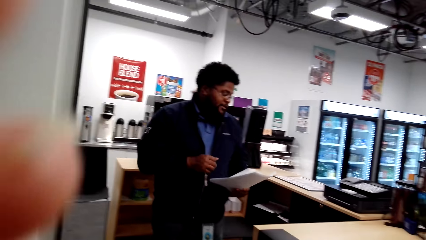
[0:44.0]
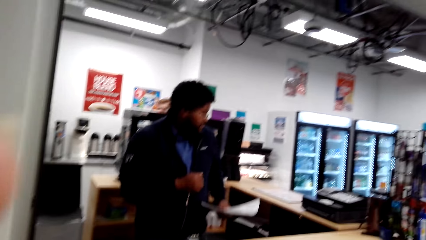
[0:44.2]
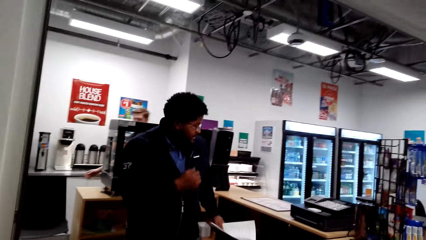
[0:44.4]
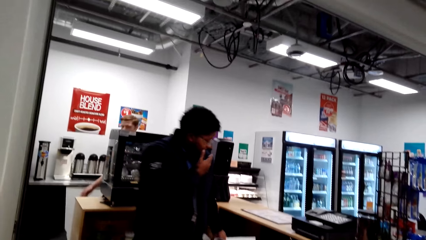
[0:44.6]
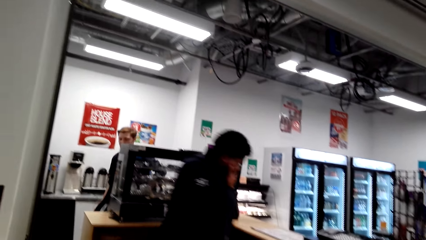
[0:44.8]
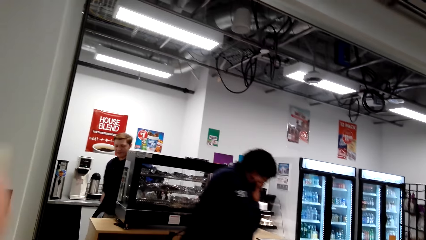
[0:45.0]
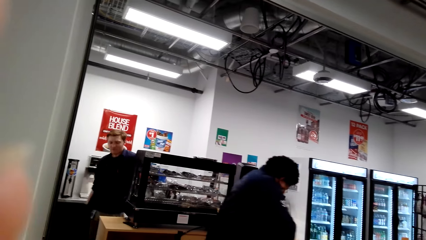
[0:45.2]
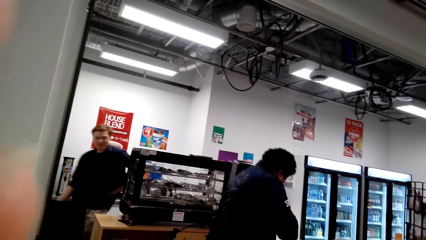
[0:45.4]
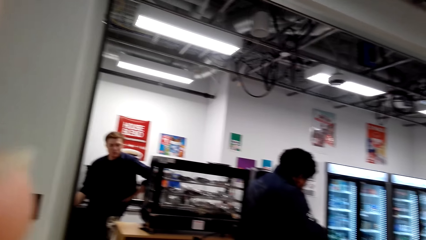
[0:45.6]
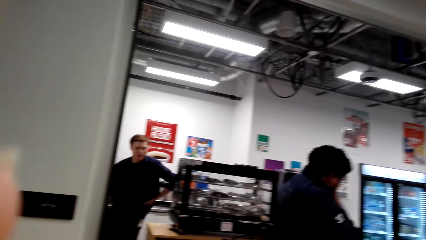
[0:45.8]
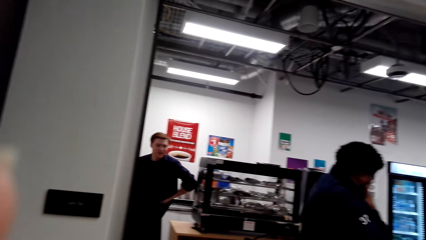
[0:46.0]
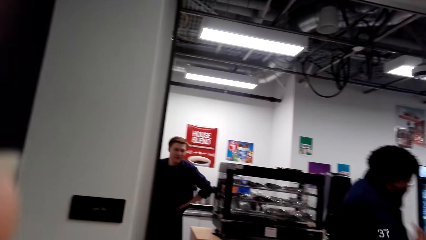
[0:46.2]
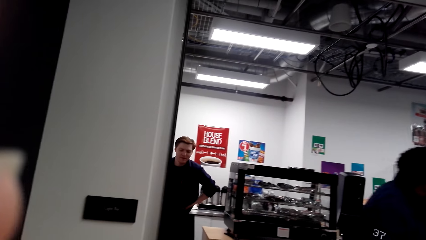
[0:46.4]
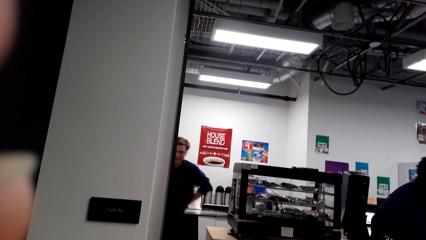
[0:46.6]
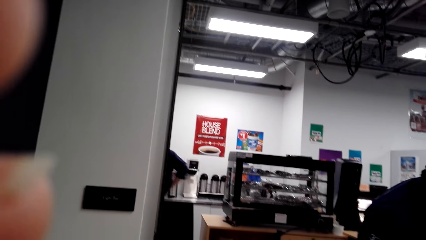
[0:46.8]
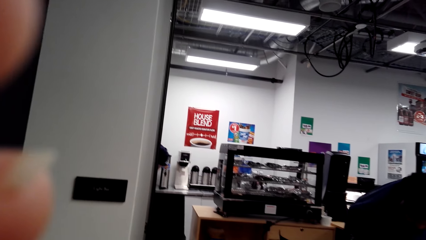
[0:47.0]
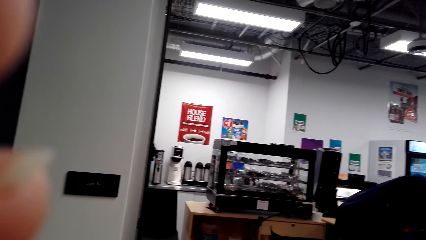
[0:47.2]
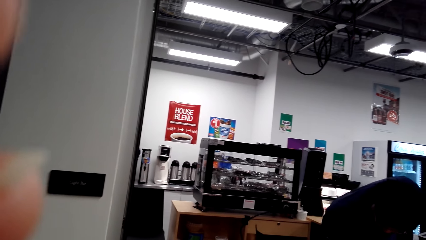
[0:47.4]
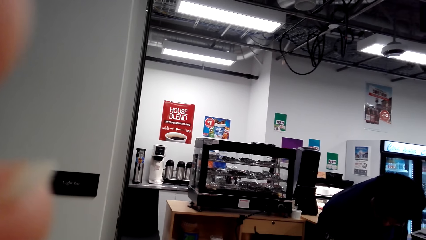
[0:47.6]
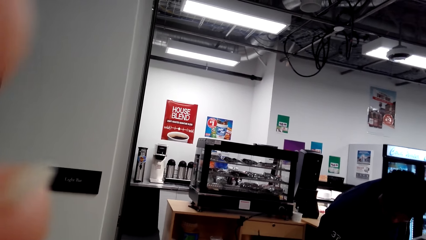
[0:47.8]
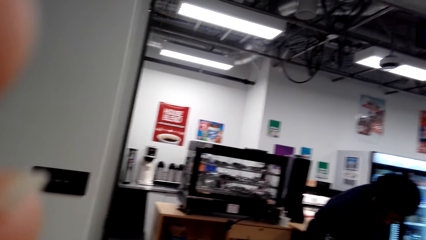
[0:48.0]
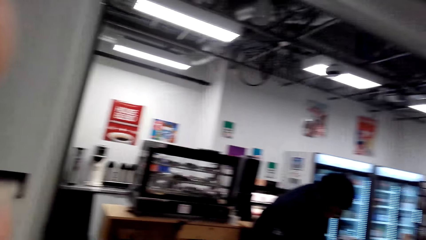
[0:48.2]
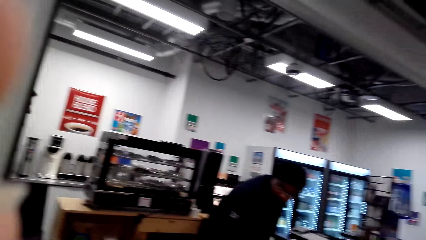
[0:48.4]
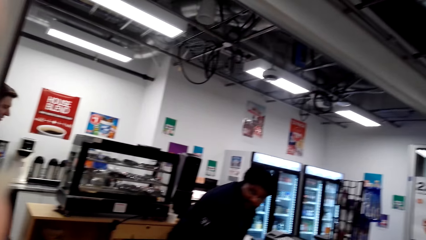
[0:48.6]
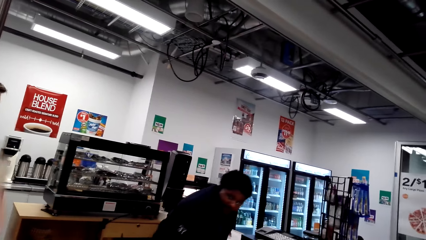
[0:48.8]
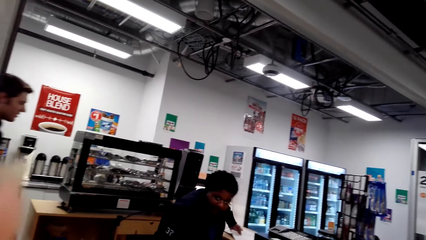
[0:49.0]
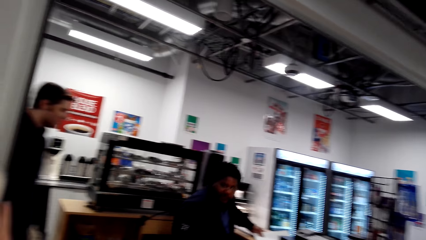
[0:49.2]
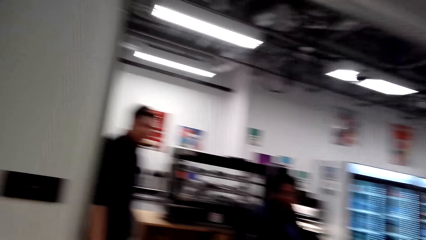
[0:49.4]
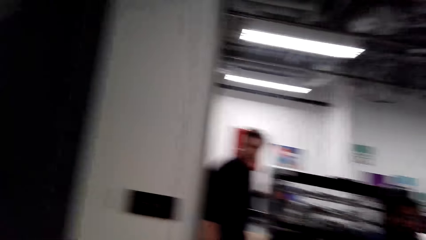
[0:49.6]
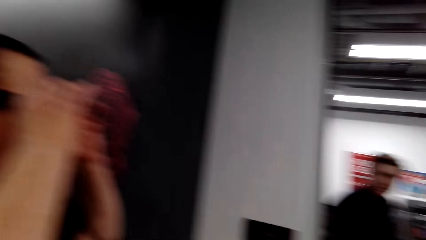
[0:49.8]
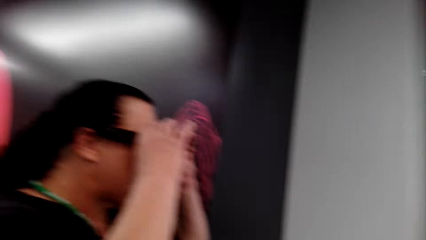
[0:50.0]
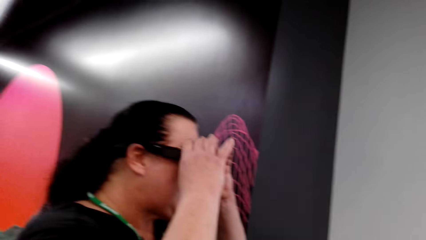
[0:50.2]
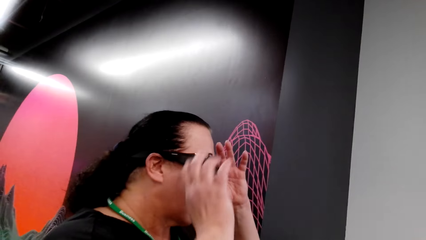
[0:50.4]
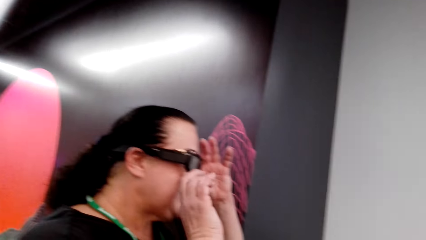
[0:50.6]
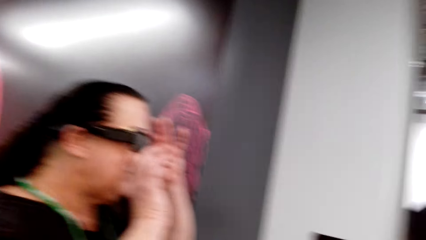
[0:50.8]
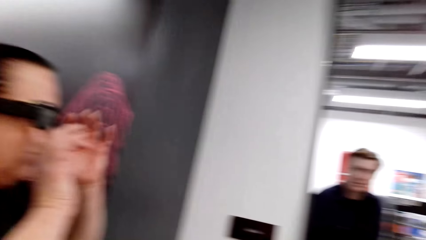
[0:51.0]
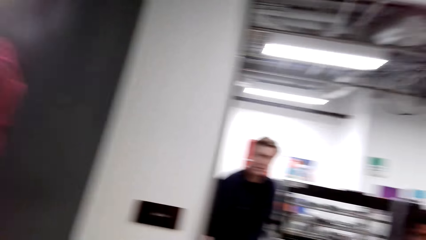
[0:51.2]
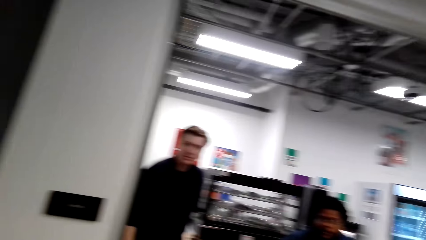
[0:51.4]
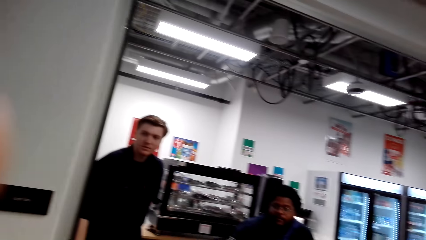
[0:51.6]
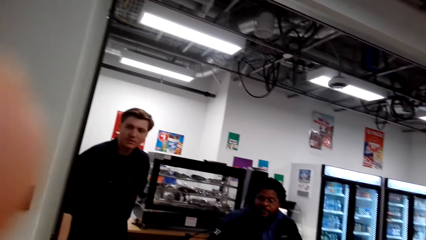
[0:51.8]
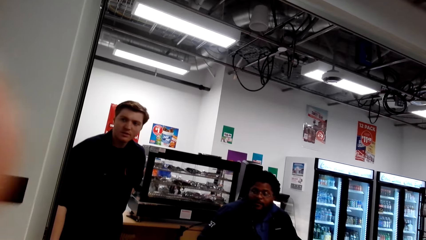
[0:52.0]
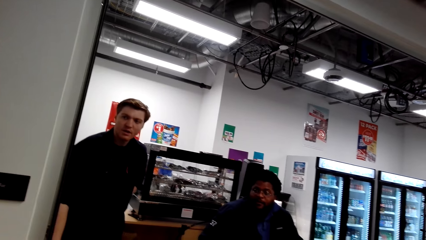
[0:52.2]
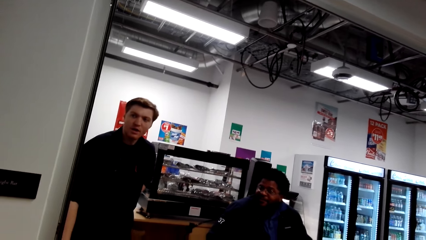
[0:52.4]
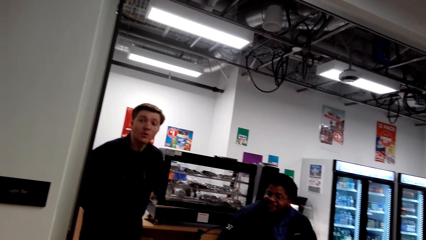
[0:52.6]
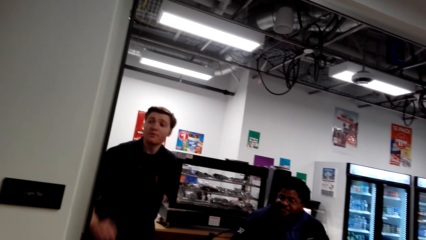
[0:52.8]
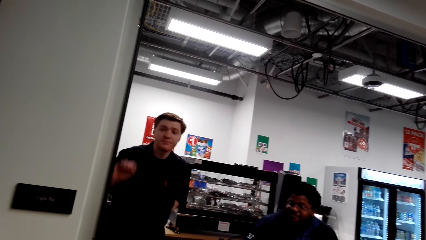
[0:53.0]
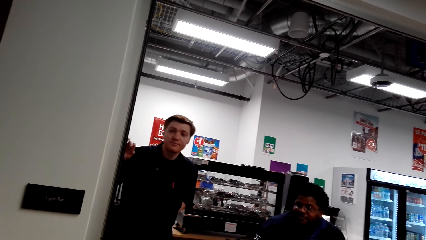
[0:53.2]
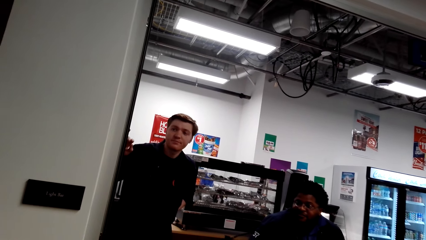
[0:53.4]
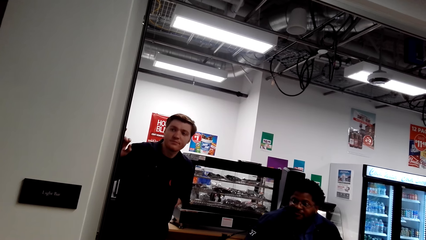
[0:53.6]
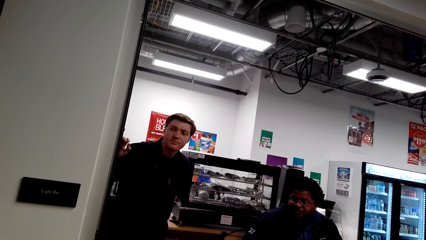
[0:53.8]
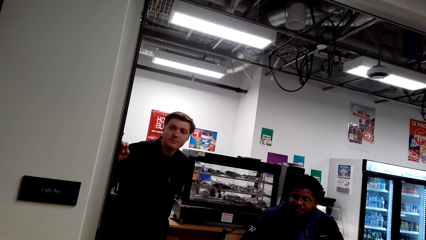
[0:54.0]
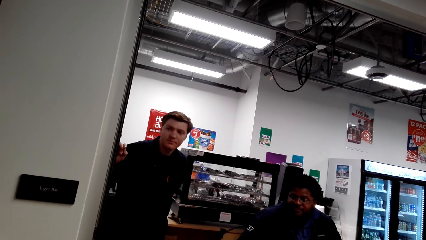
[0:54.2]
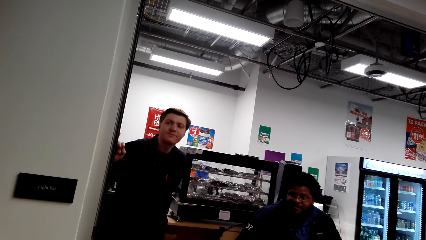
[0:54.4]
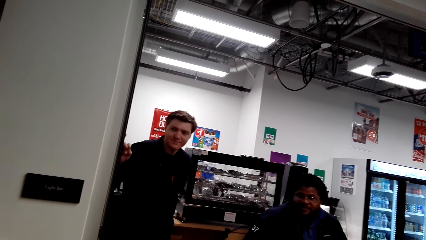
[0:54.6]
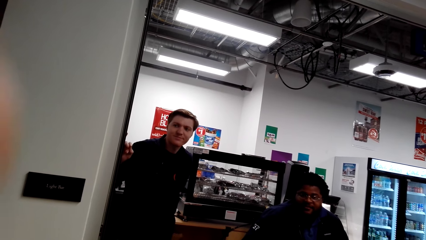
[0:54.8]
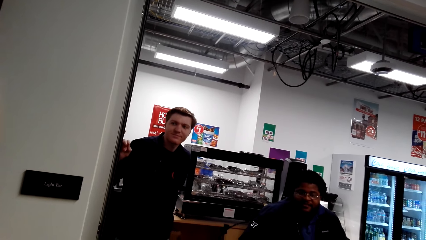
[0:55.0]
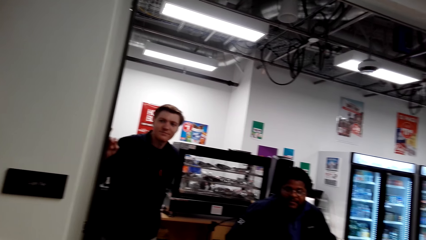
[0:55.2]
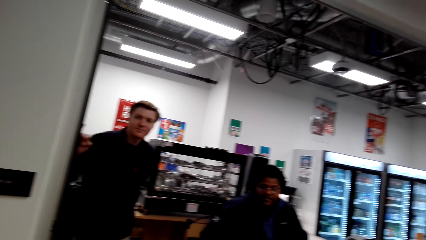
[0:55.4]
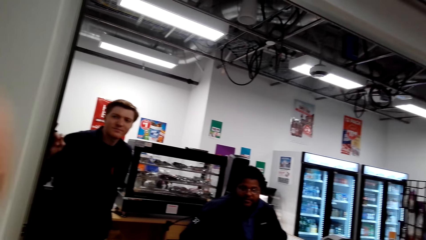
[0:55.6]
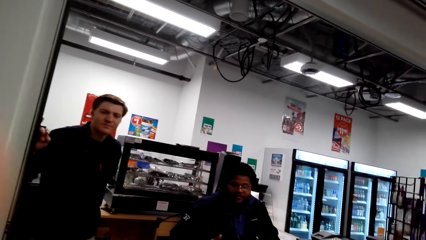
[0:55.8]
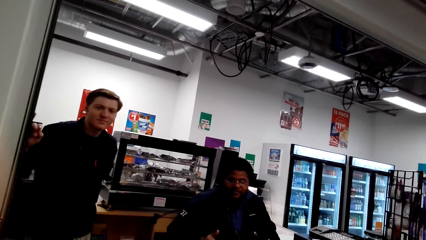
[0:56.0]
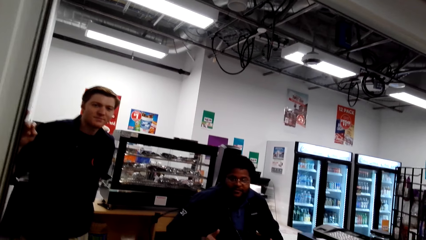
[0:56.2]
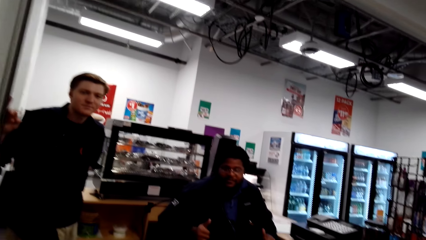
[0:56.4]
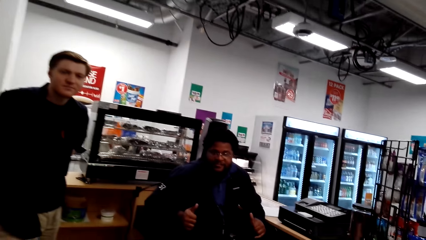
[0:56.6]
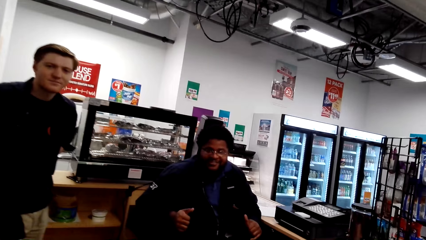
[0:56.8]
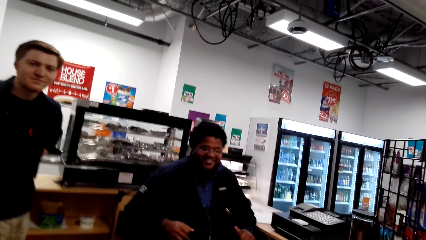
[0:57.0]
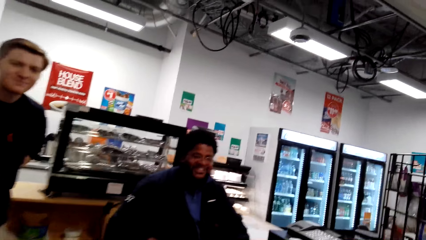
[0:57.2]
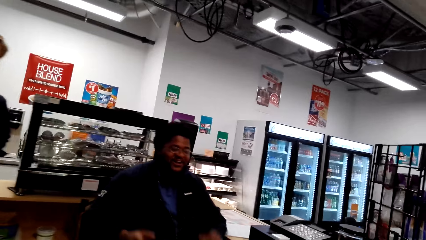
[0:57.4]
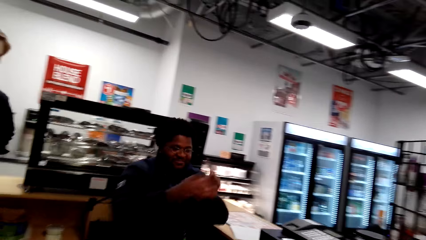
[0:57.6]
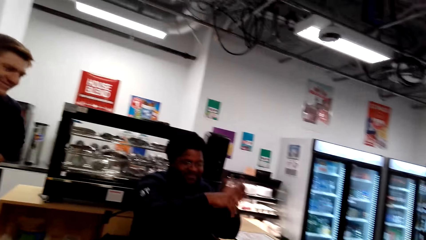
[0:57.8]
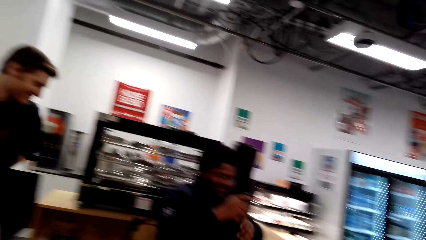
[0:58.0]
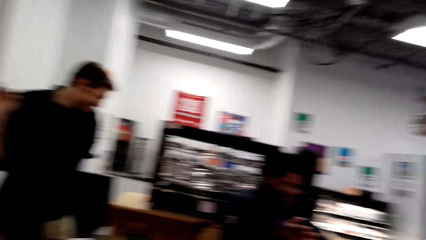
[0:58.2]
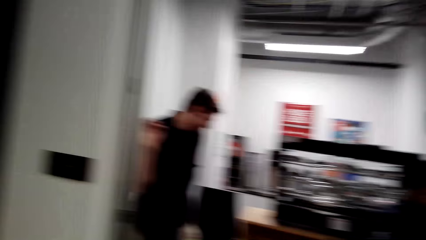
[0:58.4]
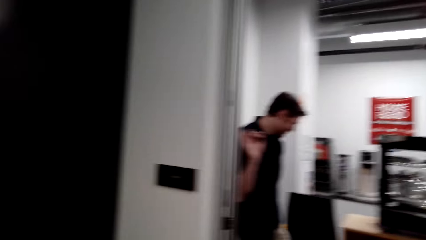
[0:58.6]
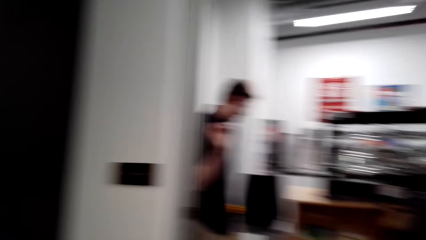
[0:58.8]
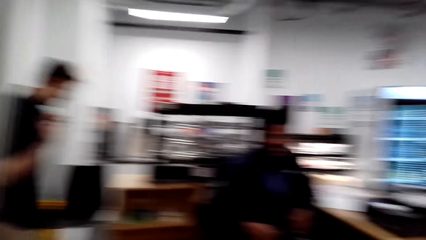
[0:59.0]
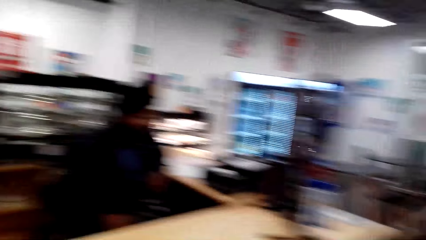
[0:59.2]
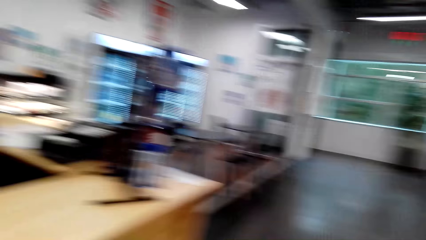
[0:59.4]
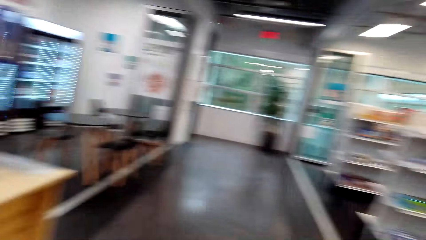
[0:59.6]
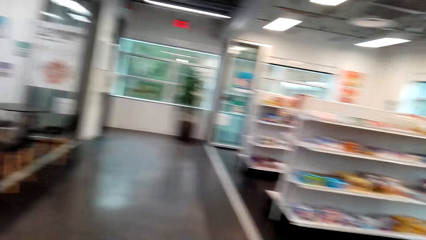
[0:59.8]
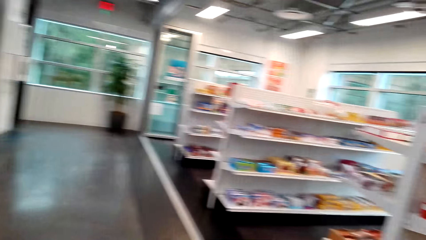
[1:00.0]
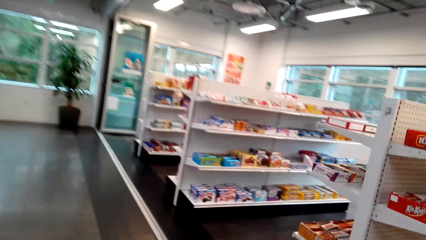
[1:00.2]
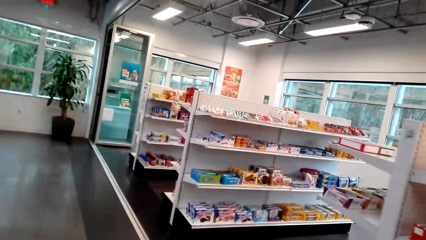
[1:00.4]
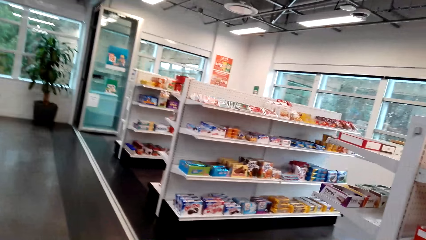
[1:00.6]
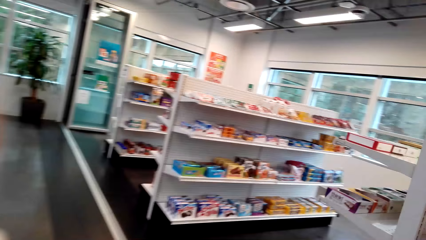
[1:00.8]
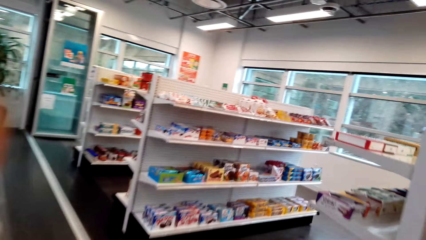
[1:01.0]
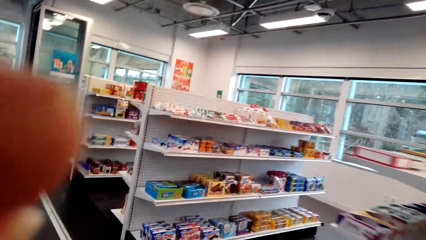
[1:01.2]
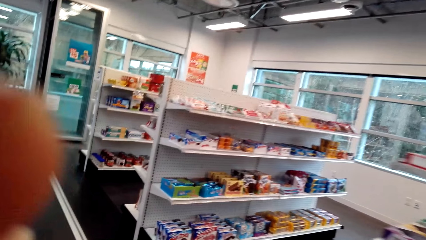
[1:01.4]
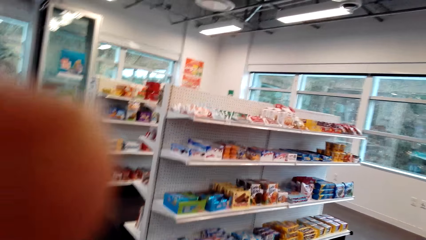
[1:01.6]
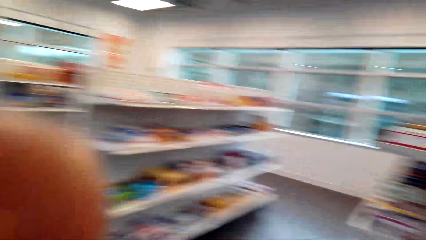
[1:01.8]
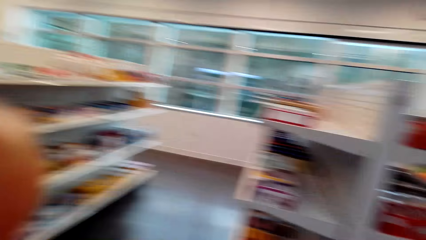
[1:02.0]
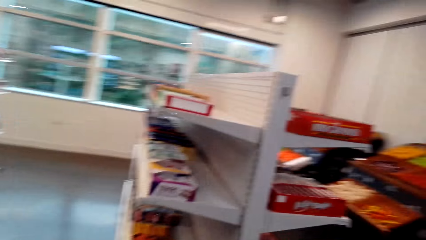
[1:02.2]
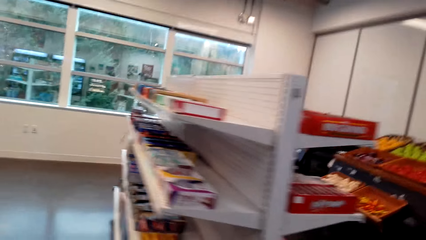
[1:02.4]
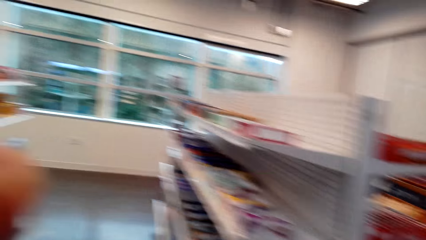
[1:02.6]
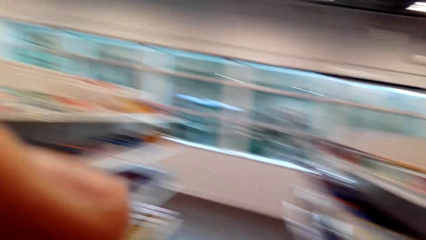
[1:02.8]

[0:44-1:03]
A man looks around the shop. Another man holds his mouth. A third man talks to the second man. The camera wearer lifts her hand. The second man sits on the chair. The camera wearer converses with the first man. A woman adjusts the glass and drops her hand off. The third man talks to the woman. A fourth man converses with the camera wearer. The third man nods his head. The camera wearer converses with the fourth man. The second man folds his fists while lifting them. The camera wearer converses with the first man. She converses with the woman. The woman walks along the supermarket. The camera wearer walks around the shop. She lifts her hand.
